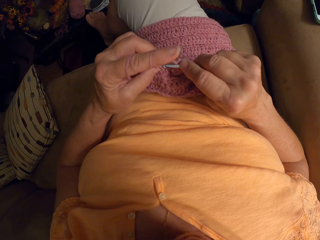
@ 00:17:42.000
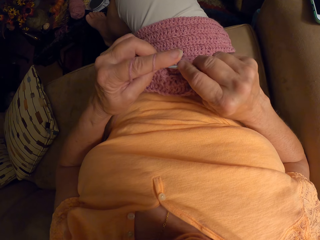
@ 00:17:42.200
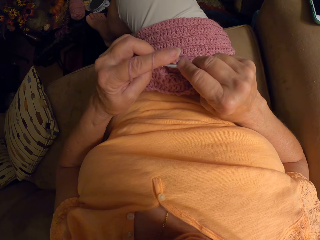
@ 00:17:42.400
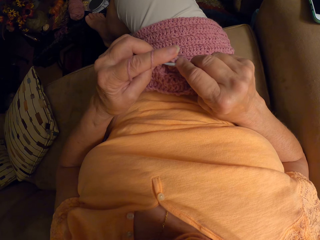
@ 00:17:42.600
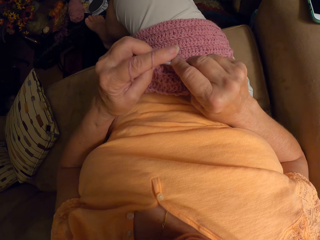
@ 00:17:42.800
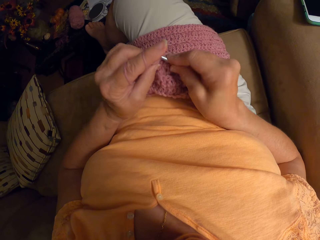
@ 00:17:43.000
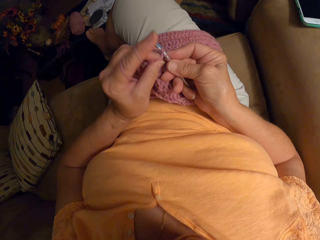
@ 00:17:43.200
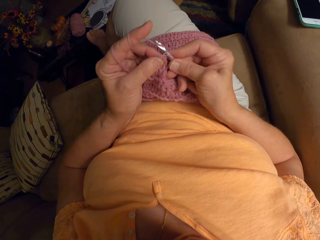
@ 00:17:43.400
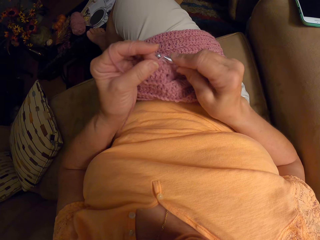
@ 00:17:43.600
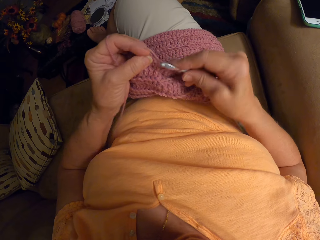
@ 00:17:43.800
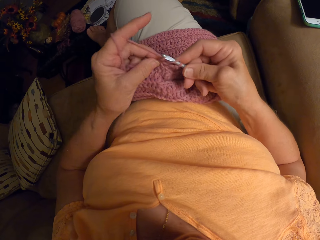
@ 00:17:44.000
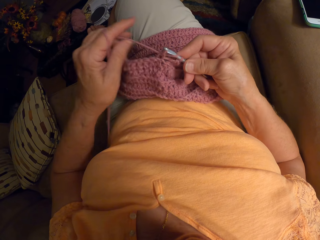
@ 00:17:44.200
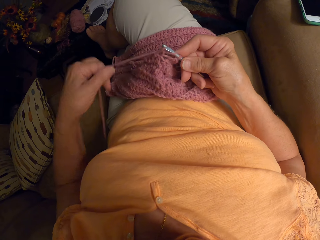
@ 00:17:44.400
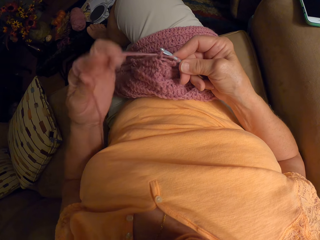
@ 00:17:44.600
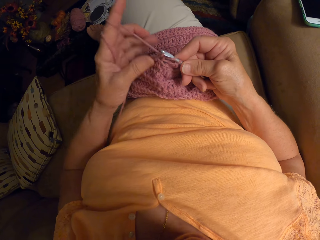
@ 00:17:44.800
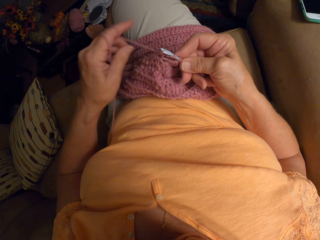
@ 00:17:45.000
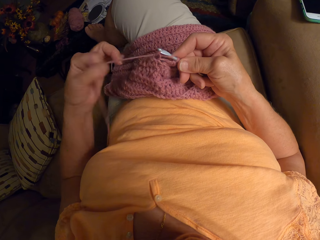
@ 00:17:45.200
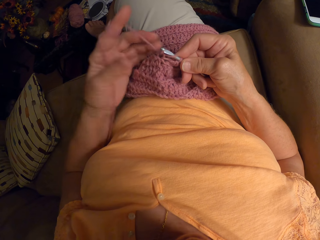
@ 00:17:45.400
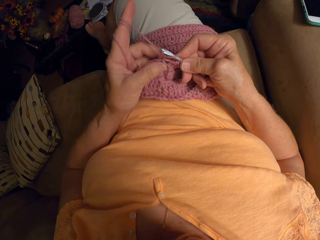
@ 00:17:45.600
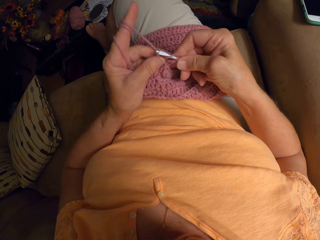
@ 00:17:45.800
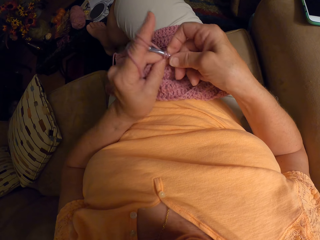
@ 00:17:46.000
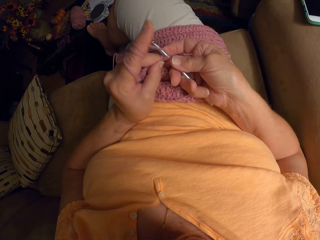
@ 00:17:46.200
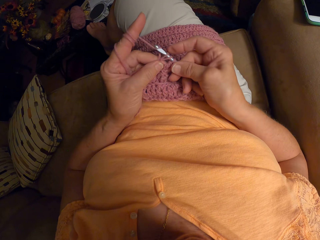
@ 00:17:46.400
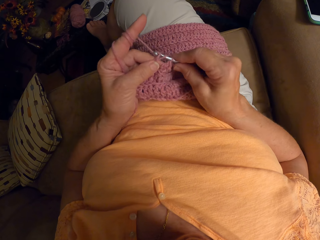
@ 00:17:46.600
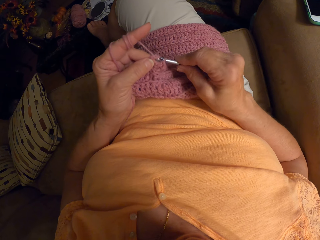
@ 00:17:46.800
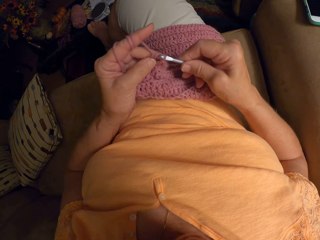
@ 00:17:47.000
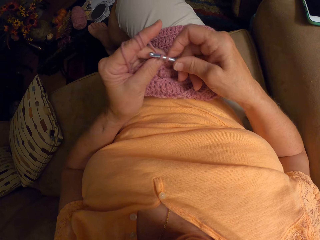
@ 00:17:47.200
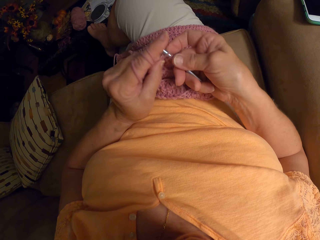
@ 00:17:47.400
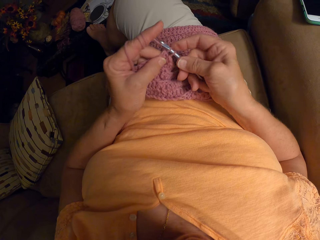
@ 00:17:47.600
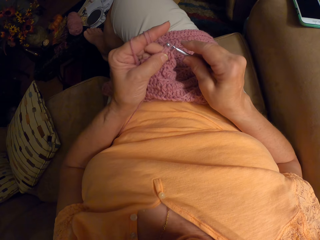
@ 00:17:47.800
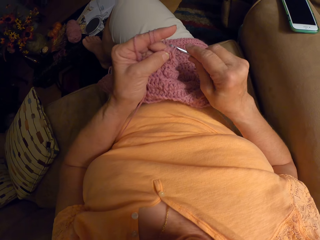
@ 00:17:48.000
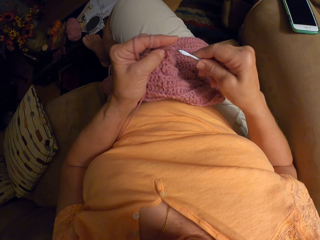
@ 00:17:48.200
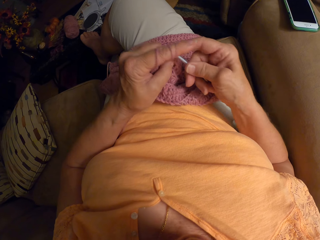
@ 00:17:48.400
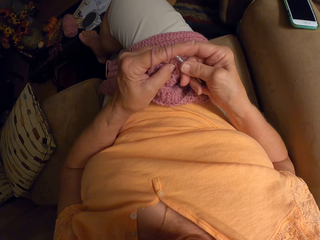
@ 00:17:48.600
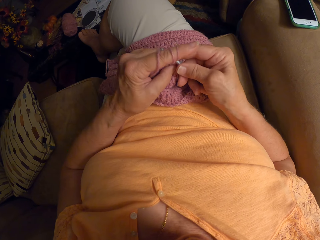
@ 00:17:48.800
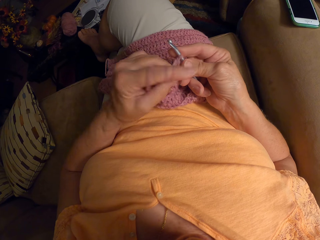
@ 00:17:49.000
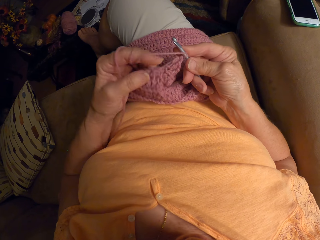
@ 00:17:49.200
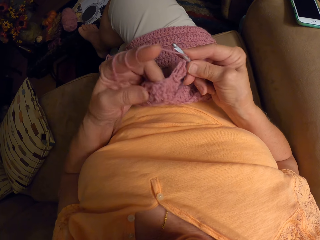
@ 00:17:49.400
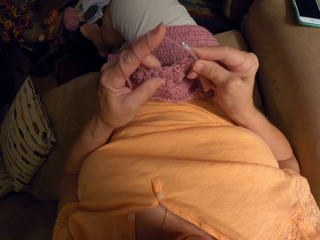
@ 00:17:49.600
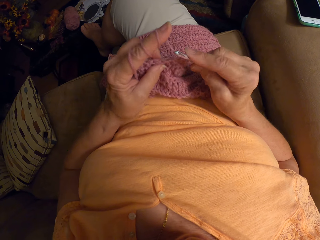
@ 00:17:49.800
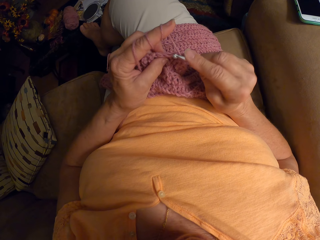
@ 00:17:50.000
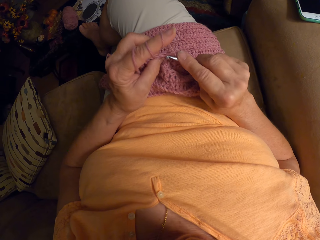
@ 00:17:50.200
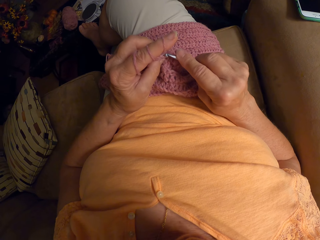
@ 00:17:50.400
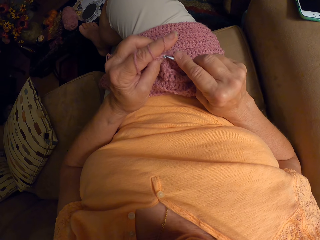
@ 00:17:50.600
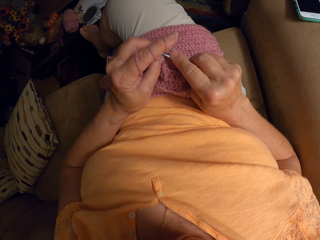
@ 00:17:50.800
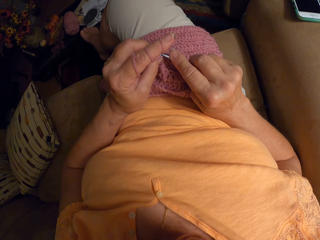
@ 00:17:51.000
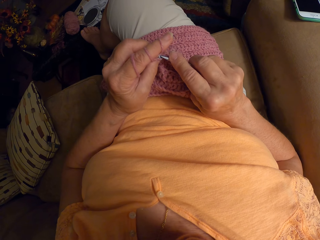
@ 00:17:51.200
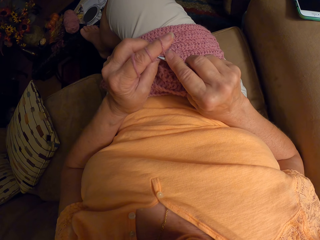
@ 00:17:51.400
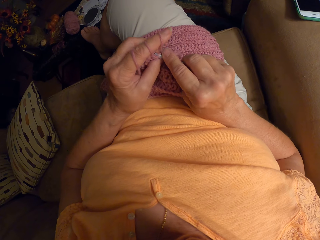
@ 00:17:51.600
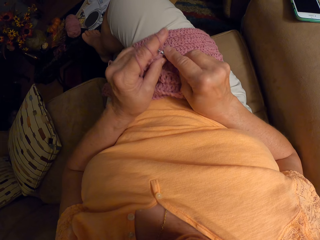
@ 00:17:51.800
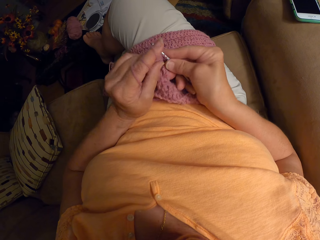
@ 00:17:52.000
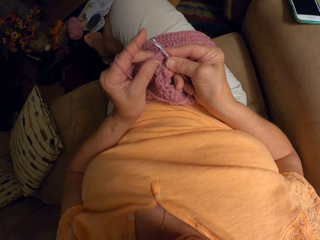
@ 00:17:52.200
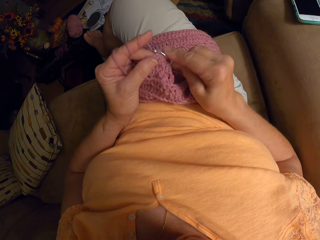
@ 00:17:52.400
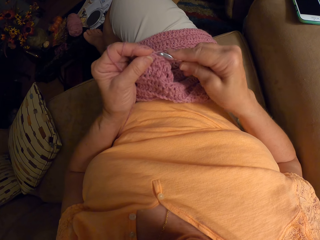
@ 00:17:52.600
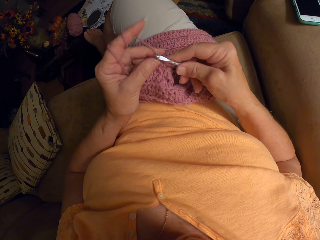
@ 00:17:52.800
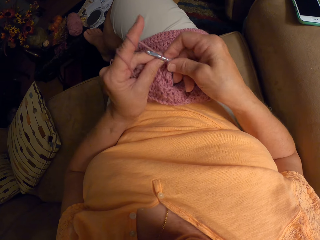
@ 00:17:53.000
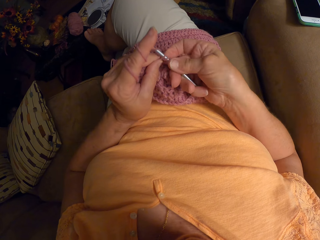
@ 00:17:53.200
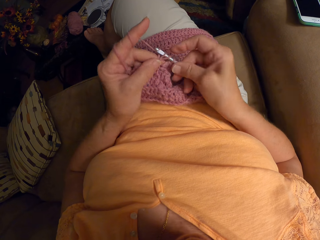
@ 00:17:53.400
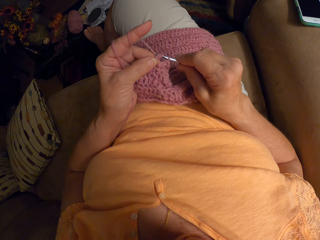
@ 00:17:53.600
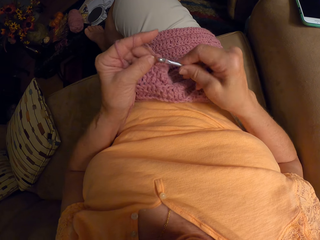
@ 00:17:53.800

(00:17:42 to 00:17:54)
The camera wearer adjusts the thread. They crochet the garment.

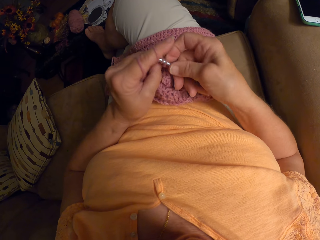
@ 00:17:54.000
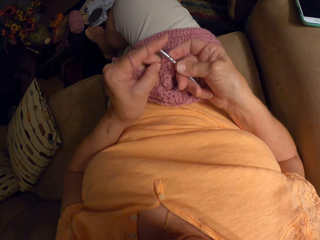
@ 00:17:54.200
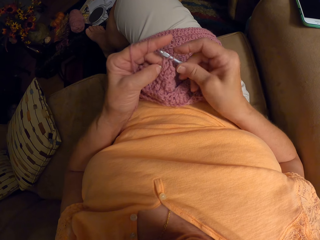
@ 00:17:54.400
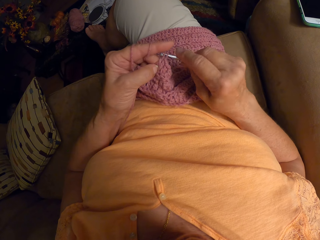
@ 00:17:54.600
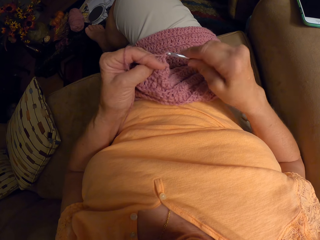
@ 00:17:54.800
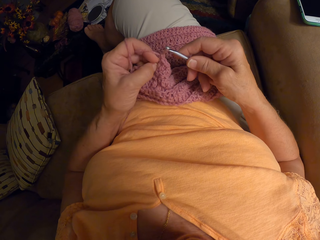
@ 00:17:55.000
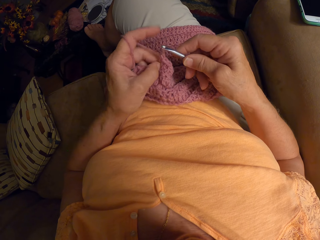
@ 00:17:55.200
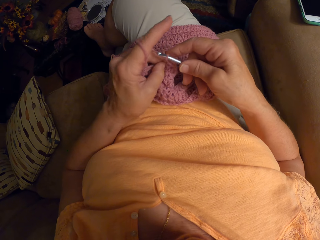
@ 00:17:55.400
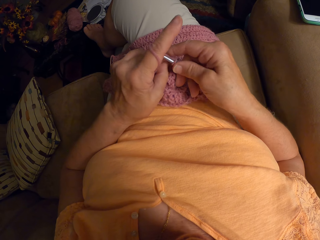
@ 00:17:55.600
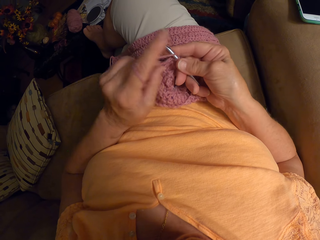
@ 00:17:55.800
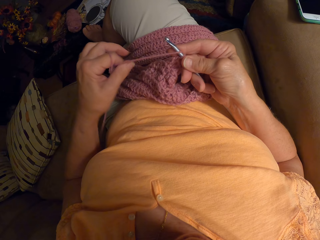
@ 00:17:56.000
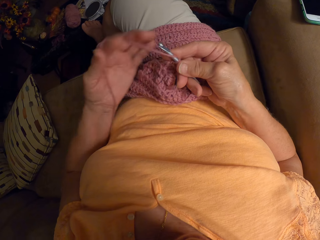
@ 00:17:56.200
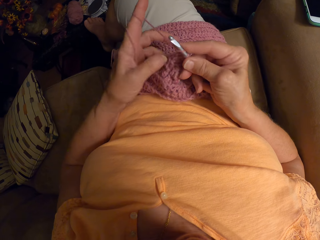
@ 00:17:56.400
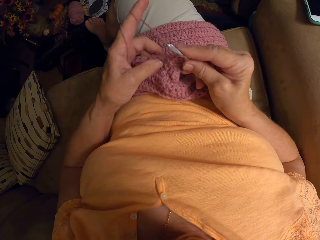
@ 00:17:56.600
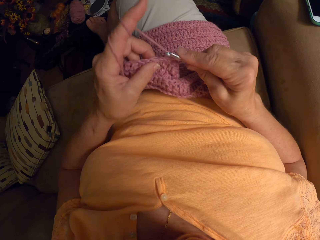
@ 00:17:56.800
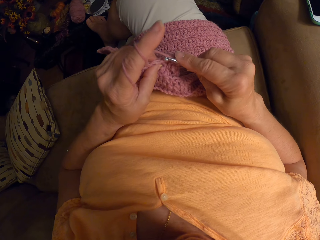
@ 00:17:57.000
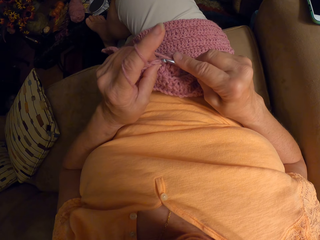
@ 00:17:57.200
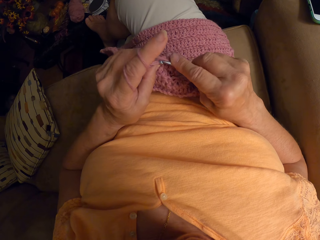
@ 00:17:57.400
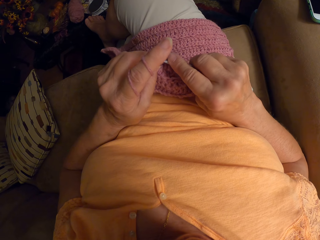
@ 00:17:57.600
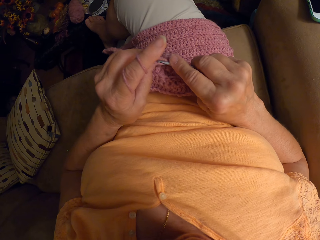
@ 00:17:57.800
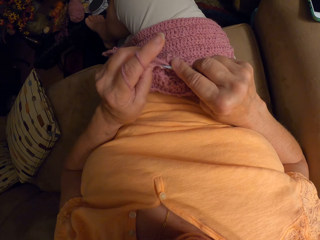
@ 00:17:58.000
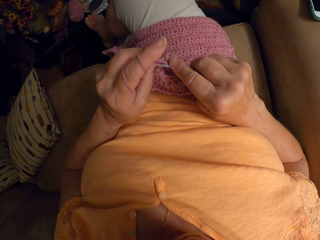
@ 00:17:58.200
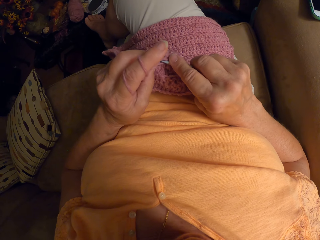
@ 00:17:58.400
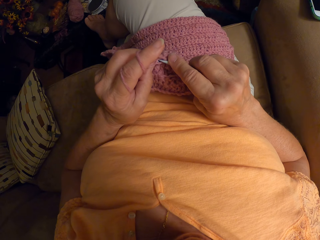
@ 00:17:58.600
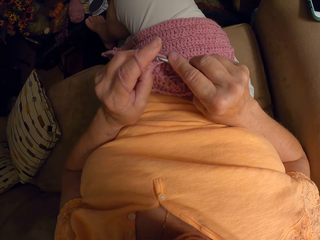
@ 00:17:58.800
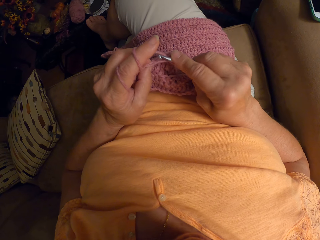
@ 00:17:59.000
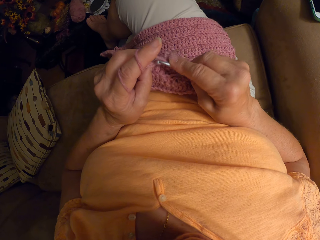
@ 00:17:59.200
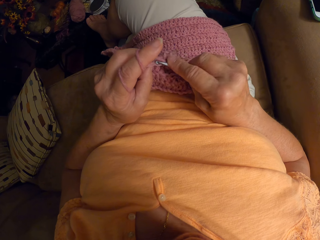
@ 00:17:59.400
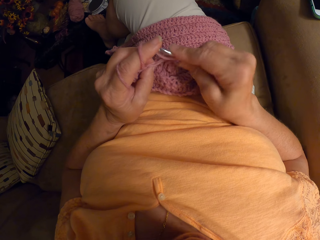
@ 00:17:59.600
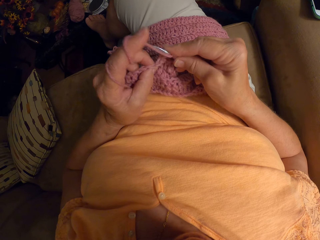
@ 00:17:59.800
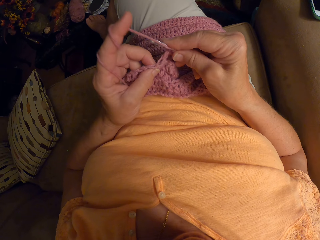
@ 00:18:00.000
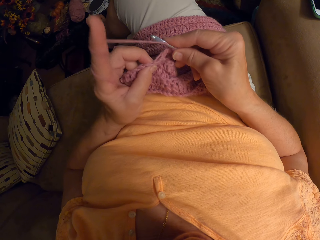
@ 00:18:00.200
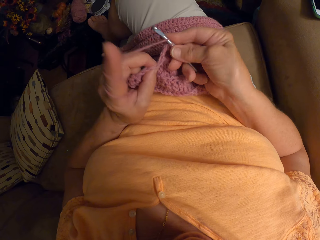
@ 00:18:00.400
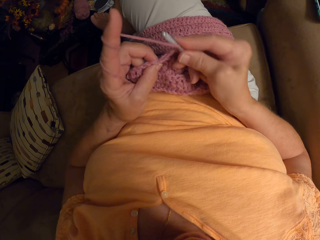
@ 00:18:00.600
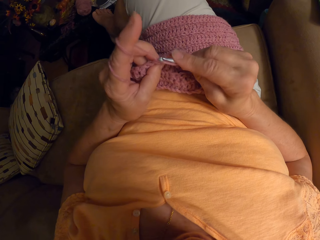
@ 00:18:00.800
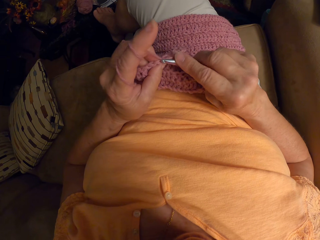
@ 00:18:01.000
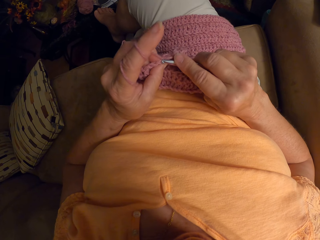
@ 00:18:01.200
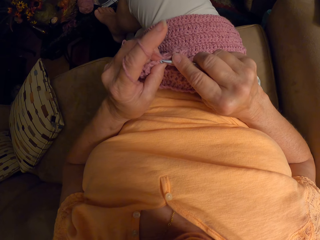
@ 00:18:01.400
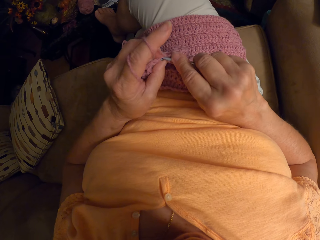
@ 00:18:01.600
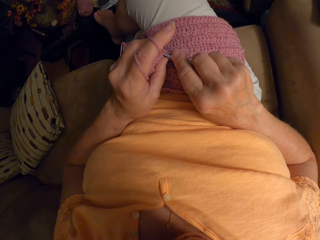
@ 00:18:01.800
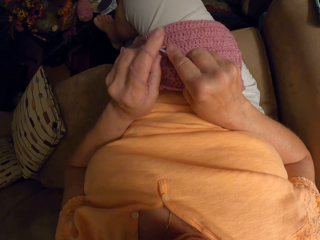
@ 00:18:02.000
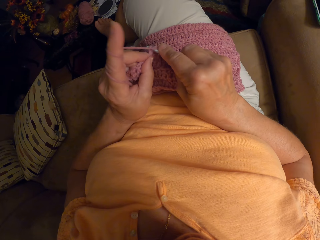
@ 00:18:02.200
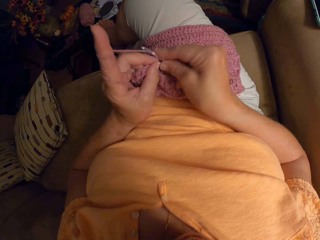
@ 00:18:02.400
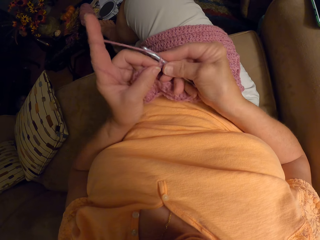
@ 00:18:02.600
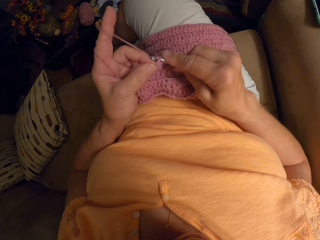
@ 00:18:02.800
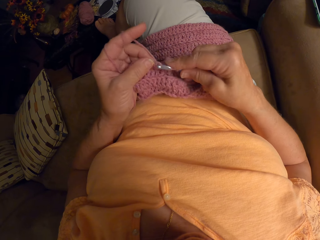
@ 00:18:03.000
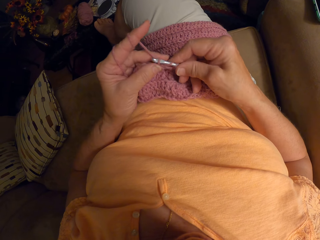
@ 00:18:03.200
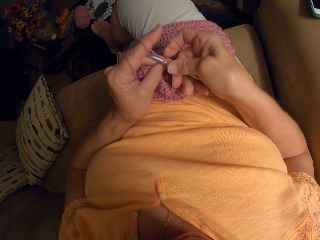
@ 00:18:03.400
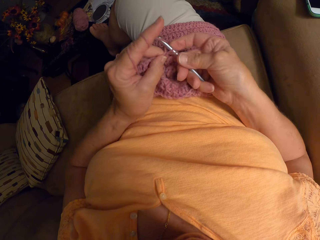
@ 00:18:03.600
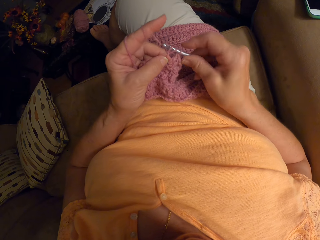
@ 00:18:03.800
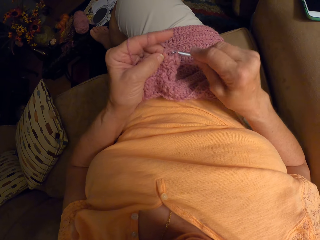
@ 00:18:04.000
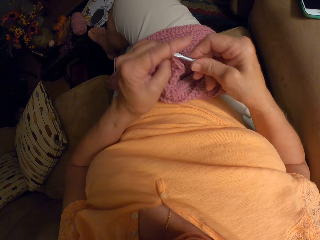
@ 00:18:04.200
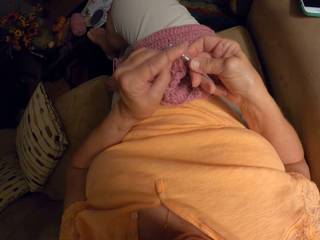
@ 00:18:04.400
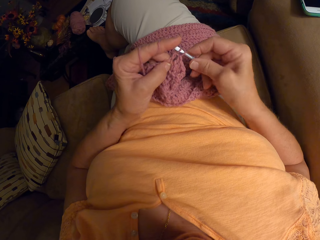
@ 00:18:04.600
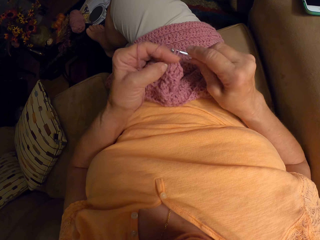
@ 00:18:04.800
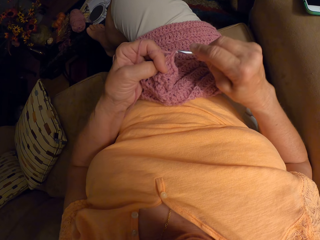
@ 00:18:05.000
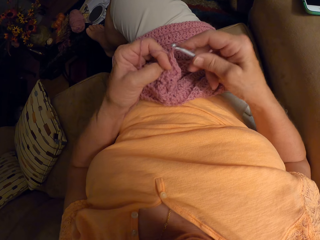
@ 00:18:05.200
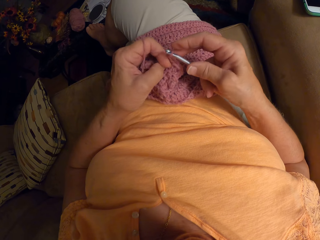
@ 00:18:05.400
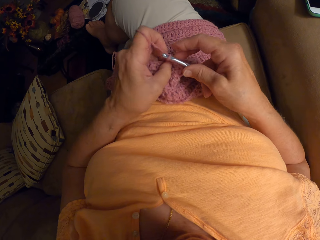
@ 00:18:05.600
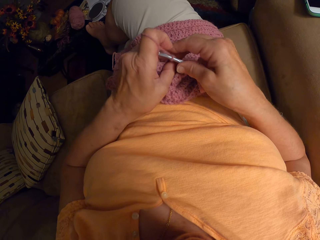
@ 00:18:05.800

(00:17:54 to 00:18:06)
The camera wearer adjusts the thread. They crochet the garment.
